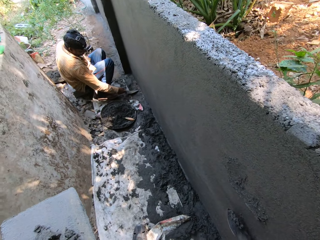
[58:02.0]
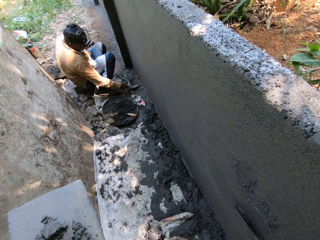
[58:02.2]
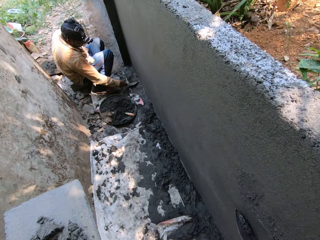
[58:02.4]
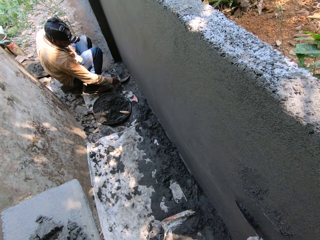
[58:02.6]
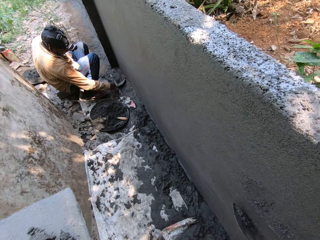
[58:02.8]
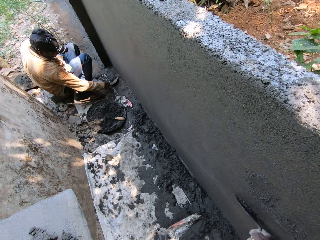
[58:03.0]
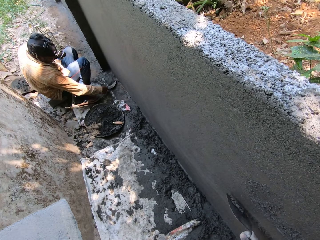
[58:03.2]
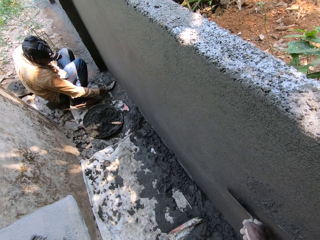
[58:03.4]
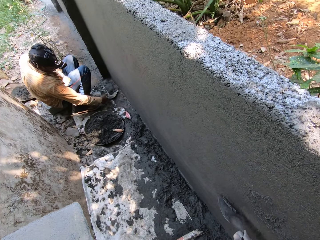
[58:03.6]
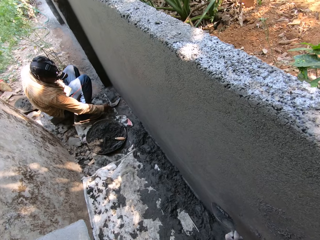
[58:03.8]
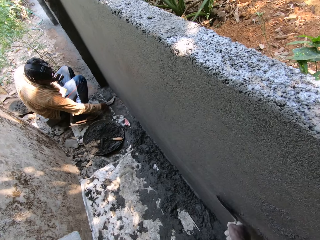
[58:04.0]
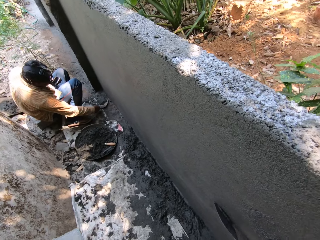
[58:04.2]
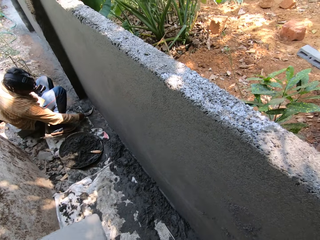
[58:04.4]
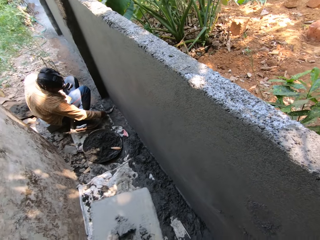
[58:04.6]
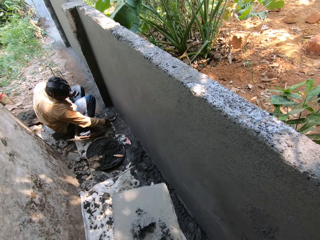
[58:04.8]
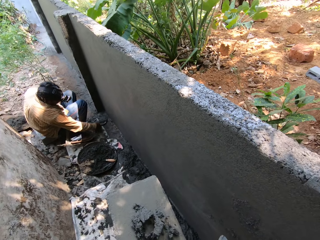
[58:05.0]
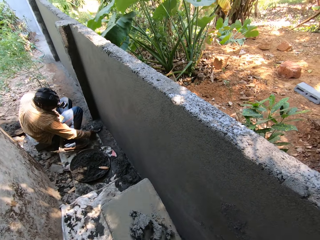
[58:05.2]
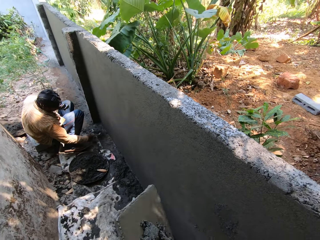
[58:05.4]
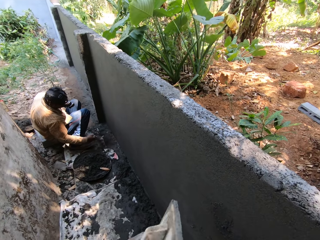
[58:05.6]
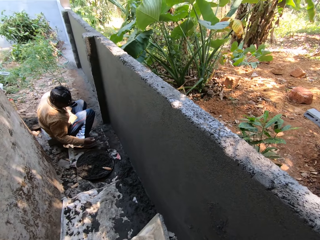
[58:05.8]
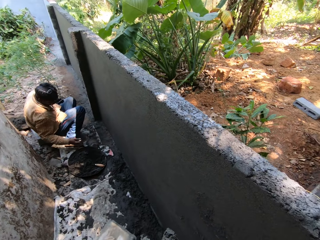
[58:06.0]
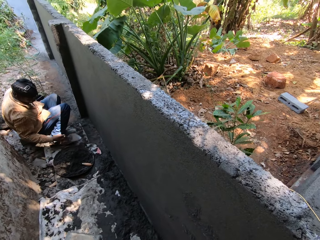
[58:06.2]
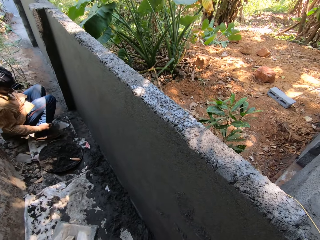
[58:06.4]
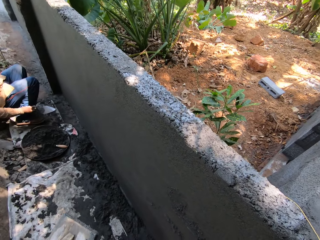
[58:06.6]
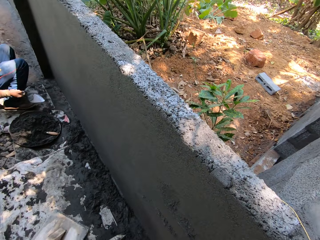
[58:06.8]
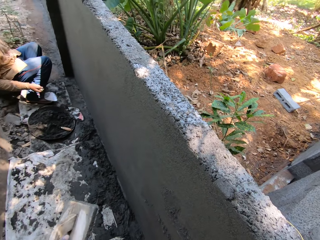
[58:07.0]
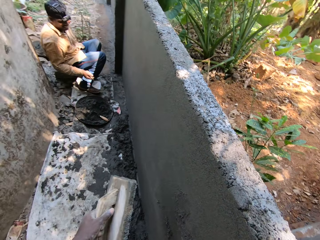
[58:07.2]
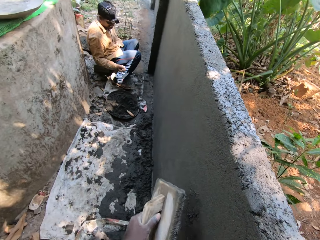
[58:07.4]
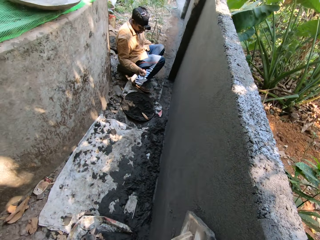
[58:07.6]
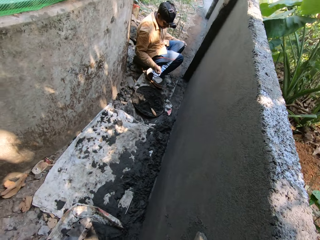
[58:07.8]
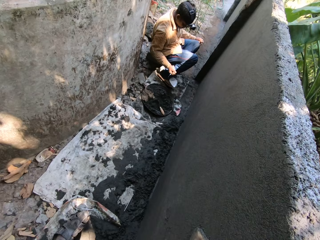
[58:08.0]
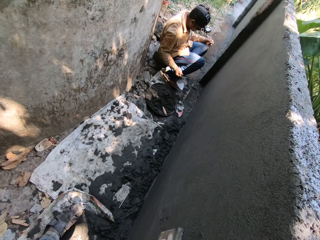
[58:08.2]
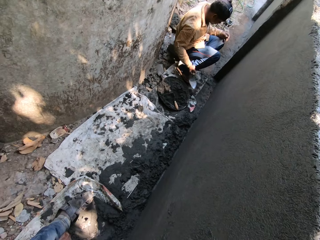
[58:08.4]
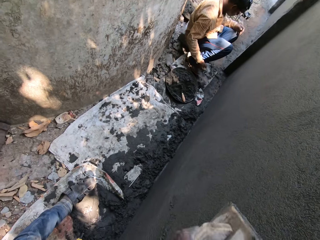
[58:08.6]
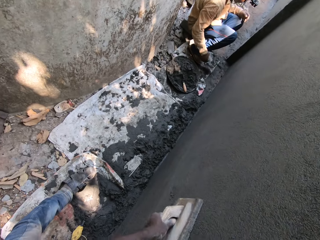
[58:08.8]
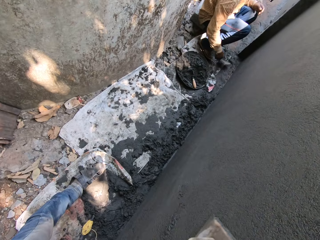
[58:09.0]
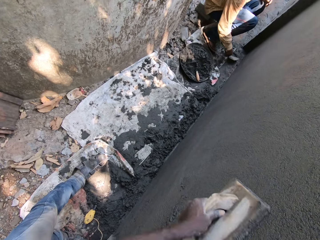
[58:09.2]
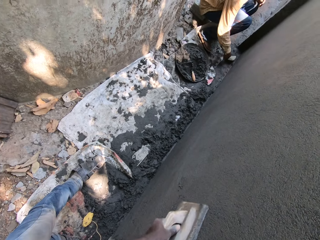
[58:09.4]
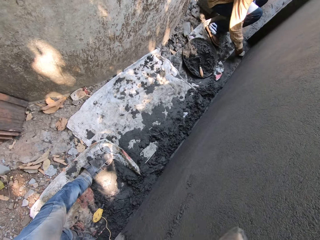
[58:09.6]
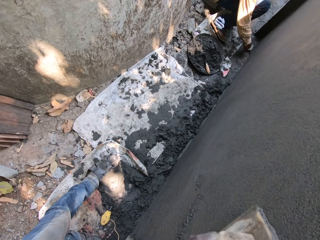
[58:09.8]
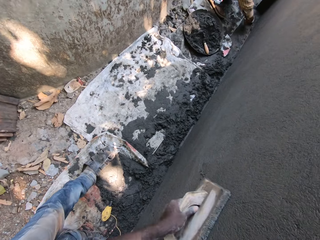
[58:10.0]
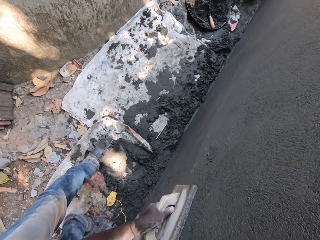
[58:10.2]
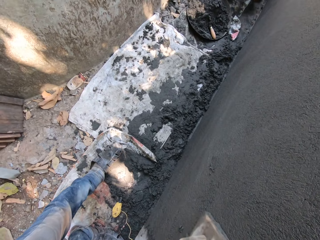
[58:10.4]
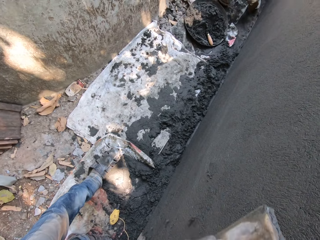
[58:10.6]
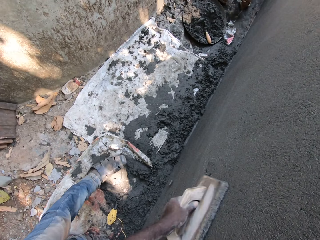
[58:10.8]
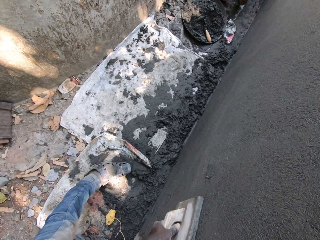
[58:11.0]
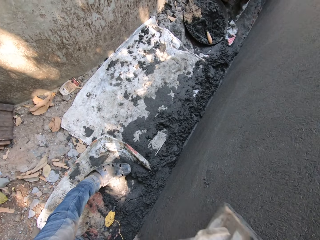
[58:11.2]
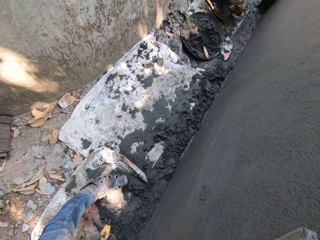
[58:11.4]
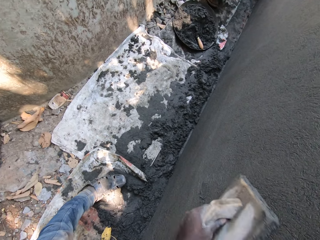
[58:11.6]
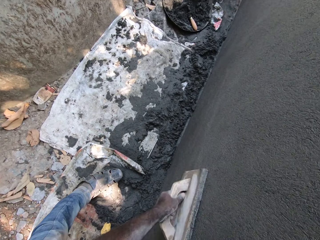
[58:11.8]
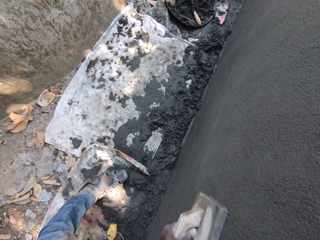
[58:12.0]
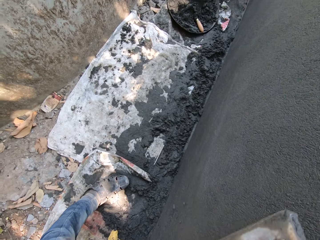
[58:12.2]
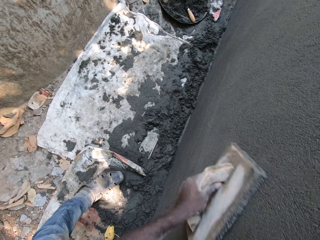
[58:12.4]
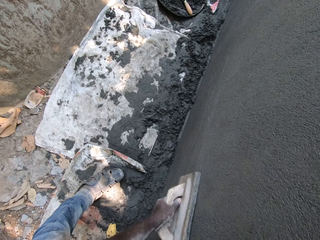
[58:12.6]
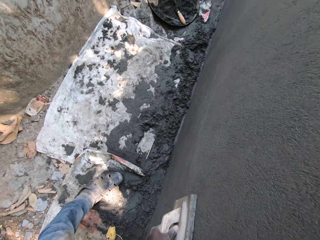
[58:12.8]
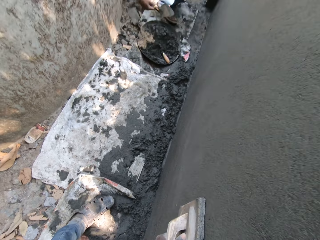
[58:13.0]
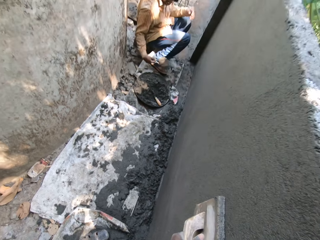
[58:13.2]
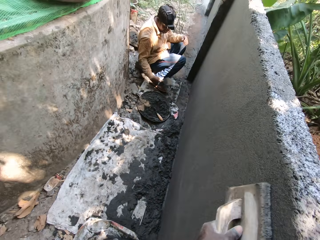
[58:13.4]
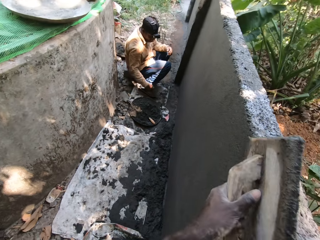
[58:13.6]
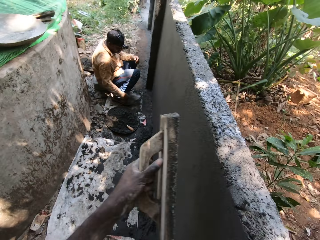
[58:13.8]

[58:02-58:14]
The camera wearer plasters the wall with the cement in the masonry trowel in his right hand. He carries the cement from the wooden trowel with the masonry trowel in his right hand. He smoothens the cement on the wall with the wooden trowel in his left hand. He speaks to the man.

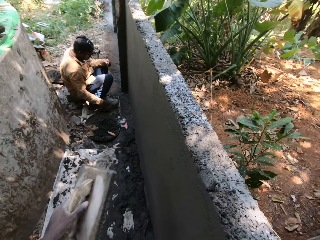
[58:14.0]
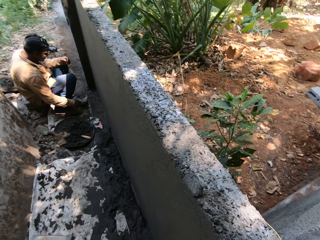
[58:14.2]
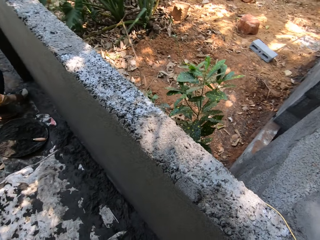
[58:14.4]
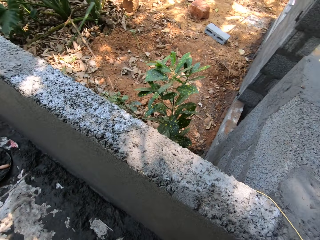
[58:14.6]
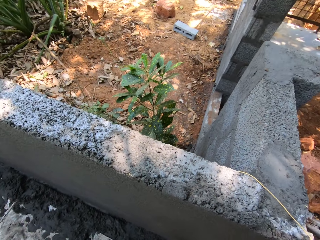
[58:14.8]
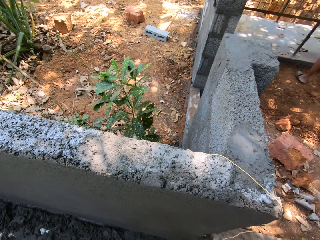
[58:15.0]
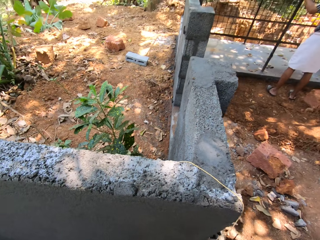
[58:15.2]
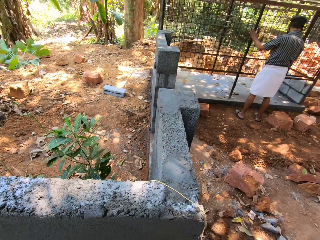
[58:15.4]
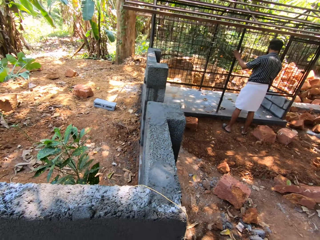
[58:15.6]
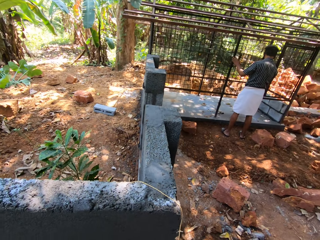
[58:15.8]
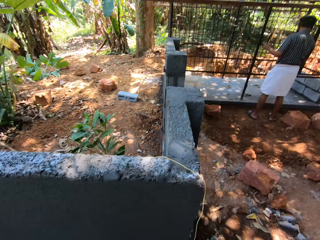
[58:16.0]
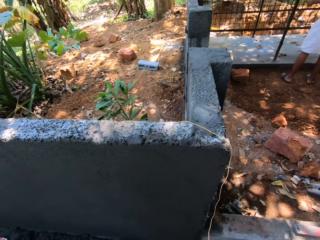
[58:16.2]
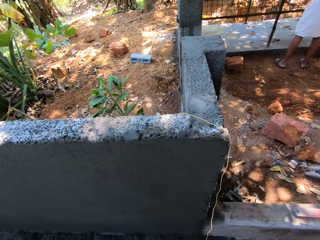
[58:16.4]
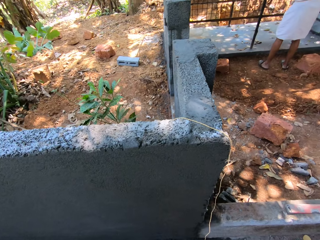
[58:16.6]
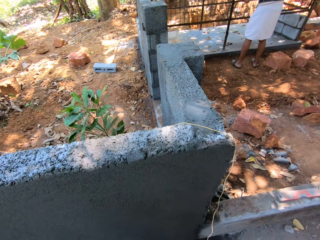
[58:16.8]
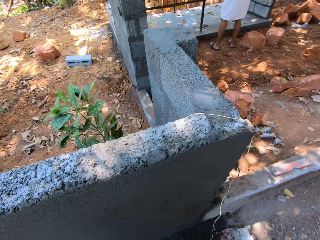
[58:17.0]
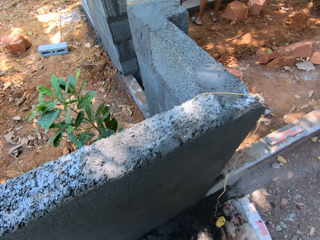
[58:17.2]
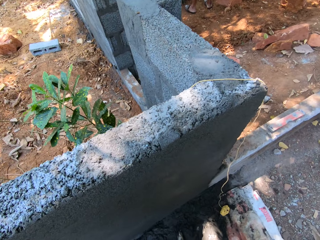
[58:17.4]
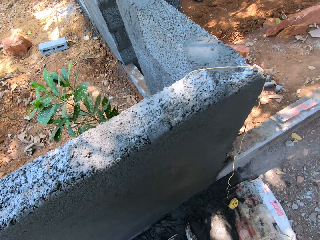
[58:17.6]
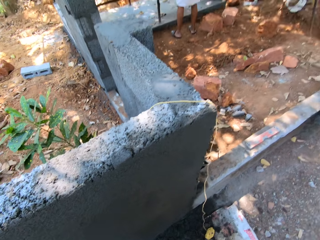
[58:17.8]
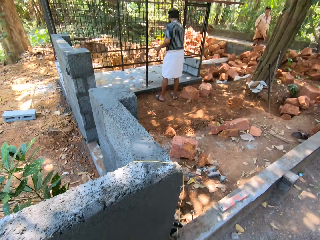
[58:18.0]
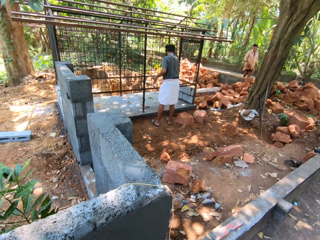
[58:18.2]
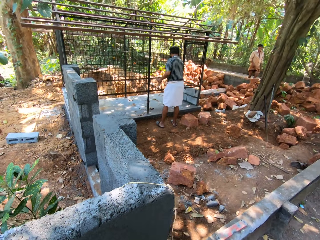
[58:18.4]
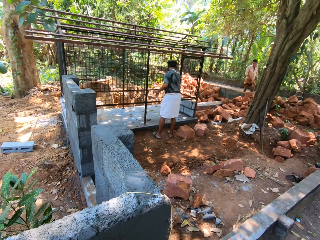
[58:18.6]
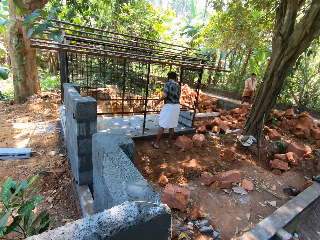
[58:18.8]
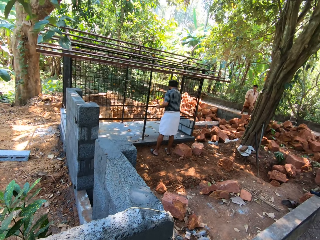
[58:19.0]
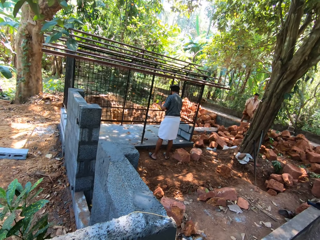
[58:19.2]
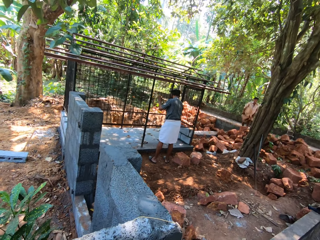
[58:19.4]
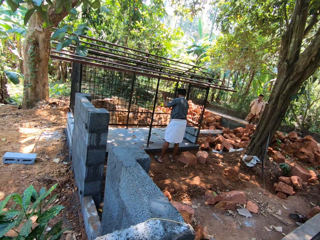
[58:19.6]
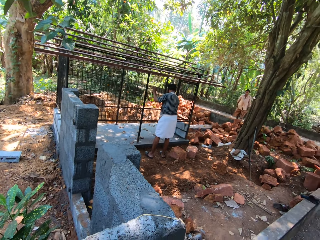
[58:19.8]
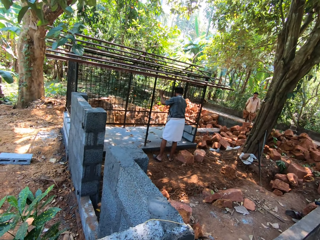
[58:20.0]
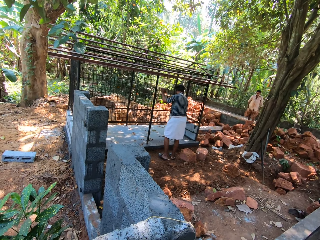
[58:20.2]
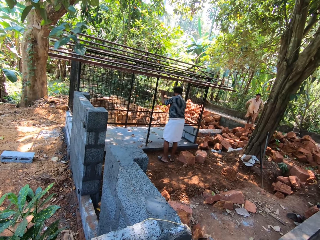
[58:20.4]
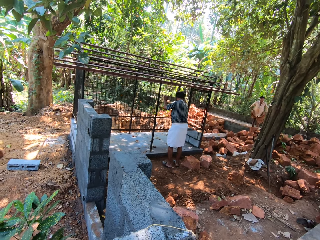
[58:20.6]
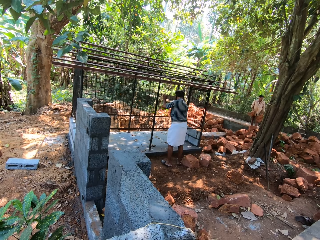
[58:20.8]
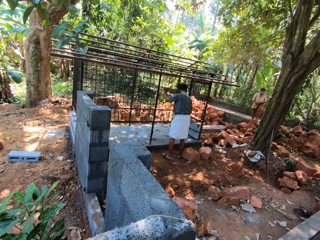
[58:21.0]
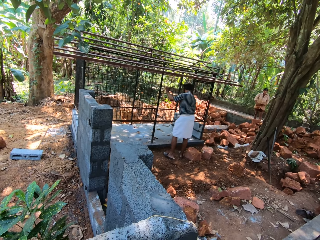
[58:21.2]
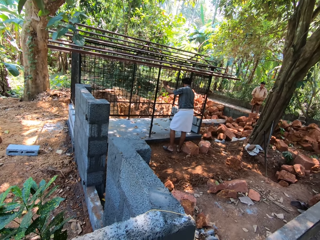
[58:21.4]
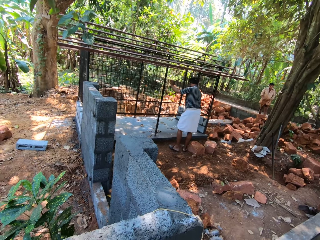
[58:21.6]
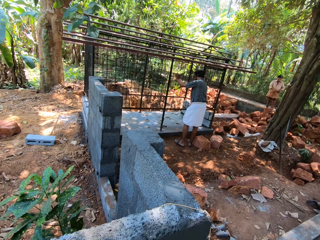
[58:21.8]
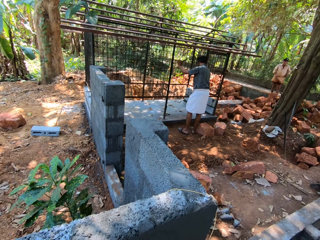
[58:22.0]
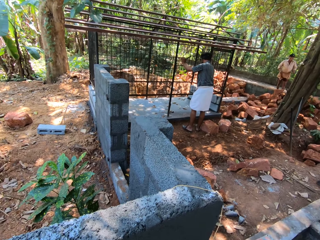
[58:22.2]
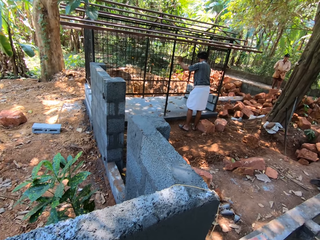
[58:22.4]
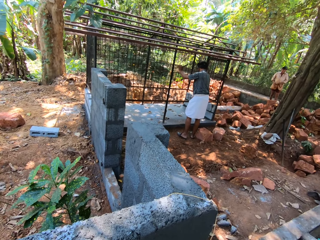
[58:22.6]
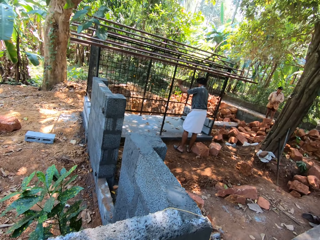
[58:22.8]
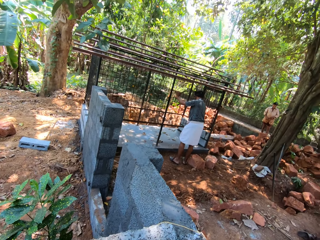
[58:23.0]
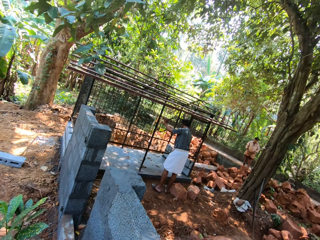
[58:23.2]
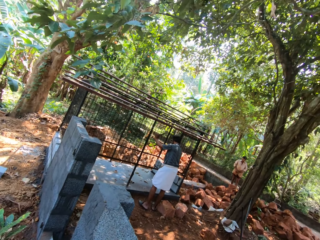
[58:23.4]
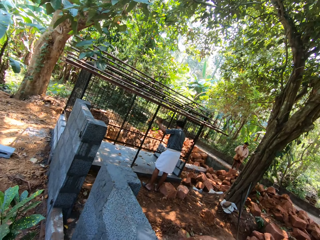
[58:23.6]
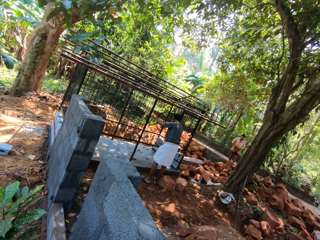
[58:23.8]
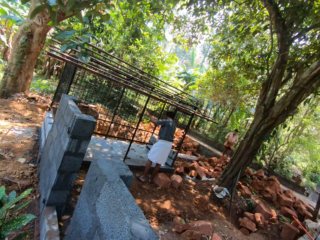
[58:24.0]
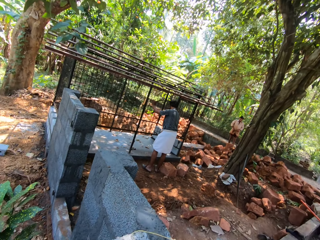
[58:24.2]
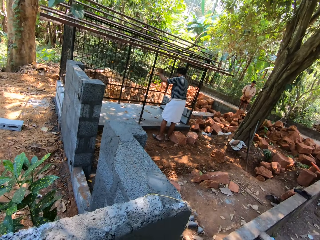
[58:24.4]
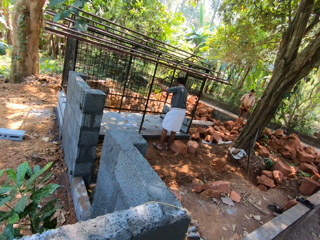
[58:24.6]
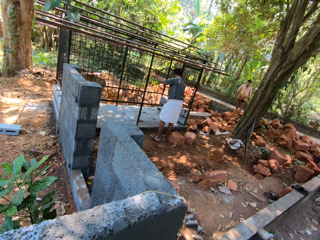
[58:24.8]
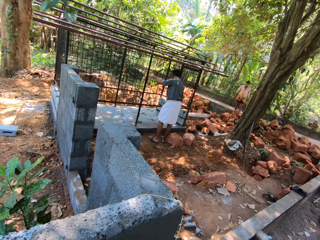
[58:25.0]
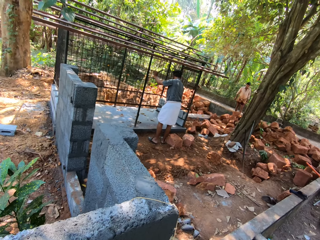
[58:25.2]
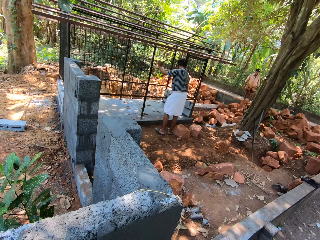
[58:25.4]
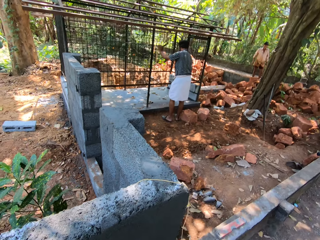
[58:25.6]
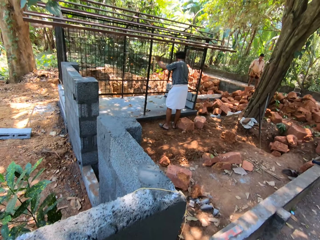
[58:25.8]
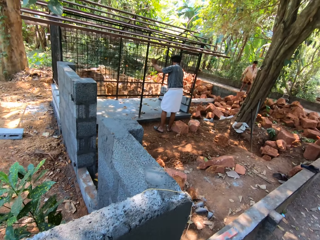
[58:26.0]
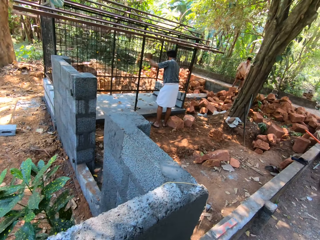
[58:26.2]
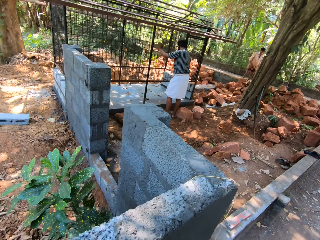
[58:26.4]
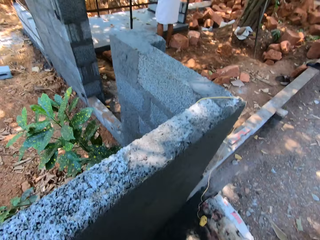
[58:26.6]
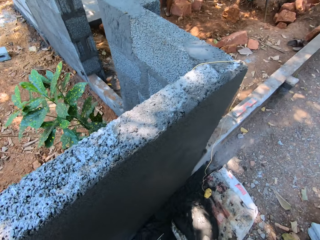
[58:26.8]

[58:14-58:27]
The camera wearer looks around the construction site.
